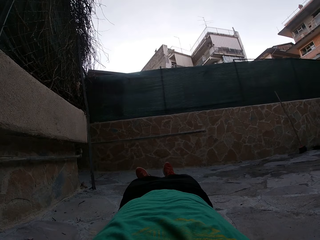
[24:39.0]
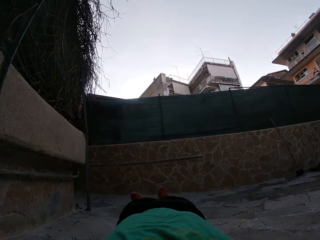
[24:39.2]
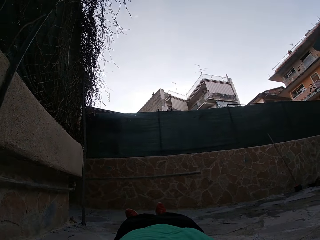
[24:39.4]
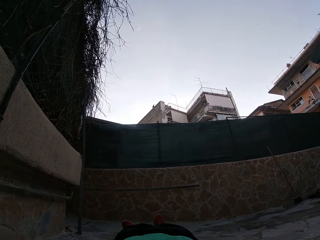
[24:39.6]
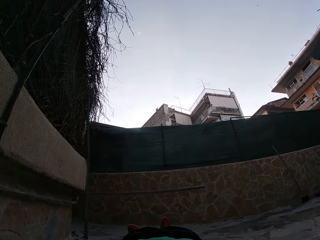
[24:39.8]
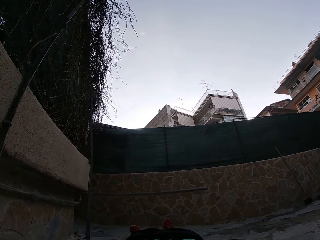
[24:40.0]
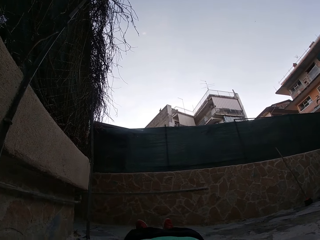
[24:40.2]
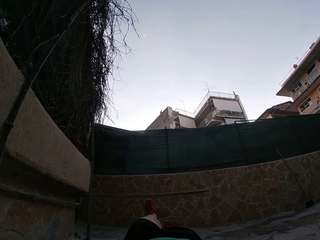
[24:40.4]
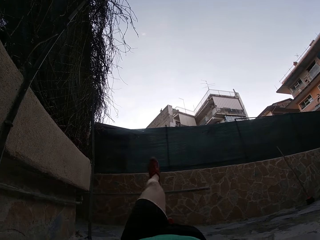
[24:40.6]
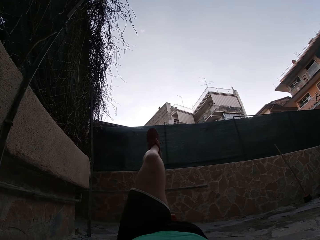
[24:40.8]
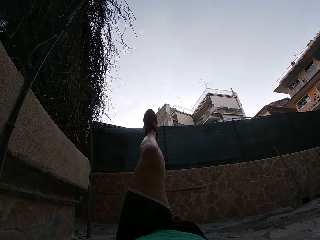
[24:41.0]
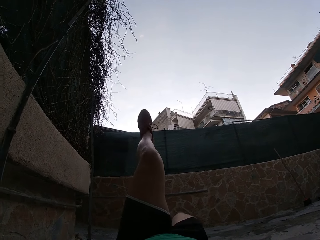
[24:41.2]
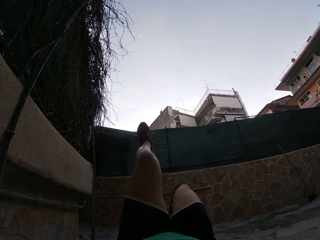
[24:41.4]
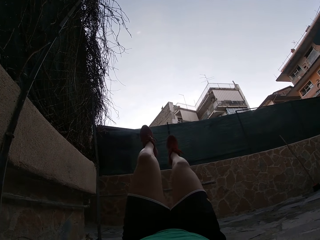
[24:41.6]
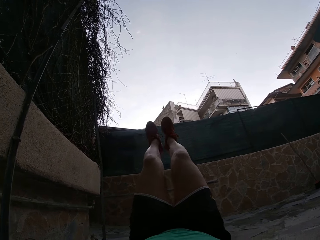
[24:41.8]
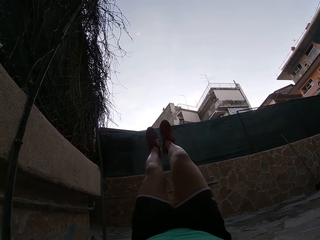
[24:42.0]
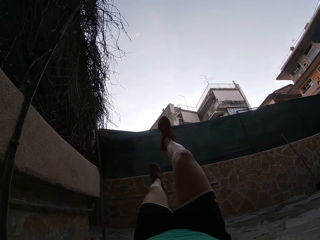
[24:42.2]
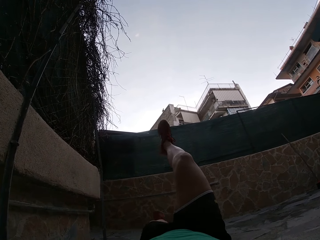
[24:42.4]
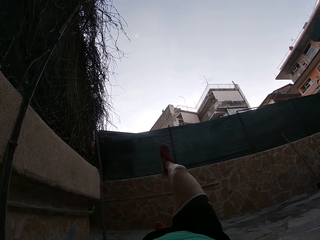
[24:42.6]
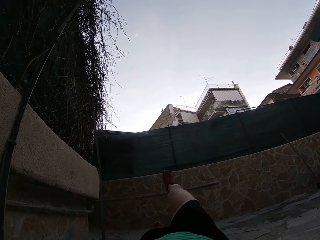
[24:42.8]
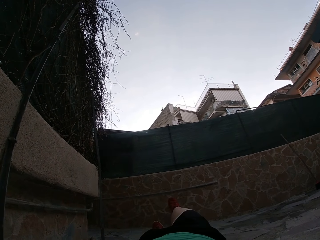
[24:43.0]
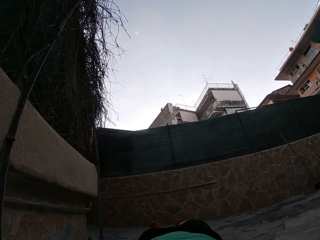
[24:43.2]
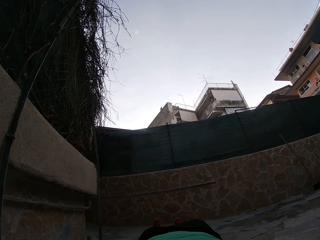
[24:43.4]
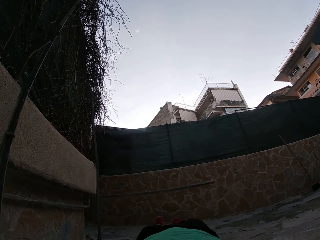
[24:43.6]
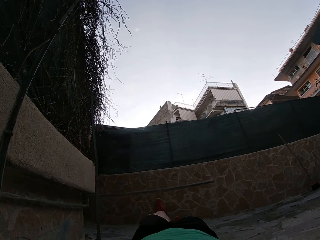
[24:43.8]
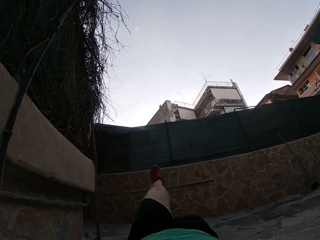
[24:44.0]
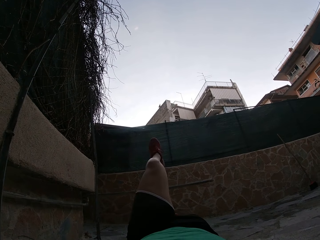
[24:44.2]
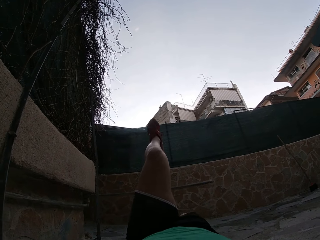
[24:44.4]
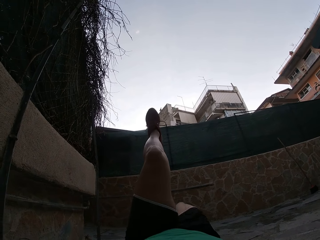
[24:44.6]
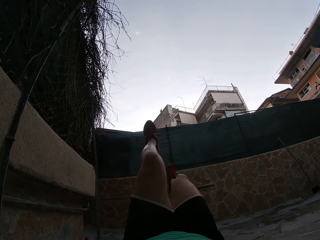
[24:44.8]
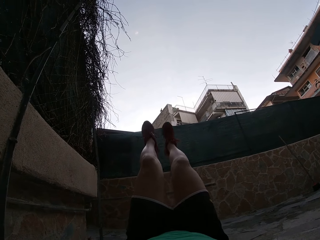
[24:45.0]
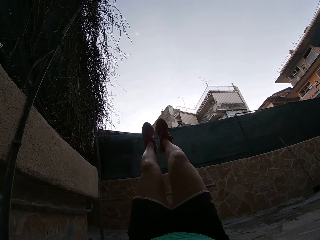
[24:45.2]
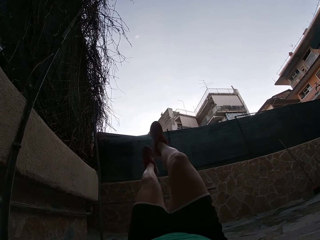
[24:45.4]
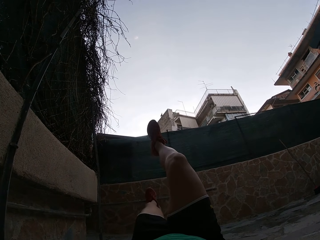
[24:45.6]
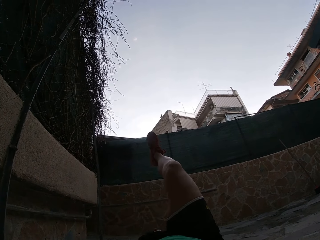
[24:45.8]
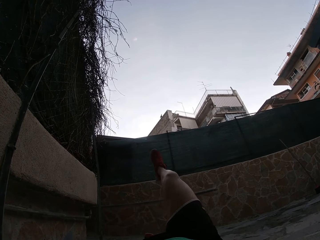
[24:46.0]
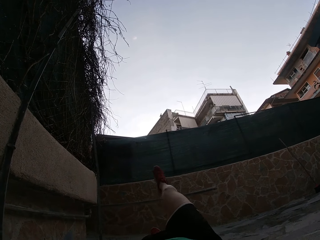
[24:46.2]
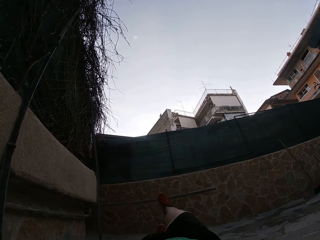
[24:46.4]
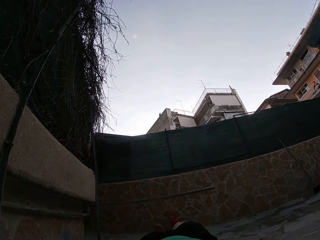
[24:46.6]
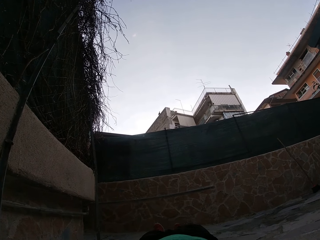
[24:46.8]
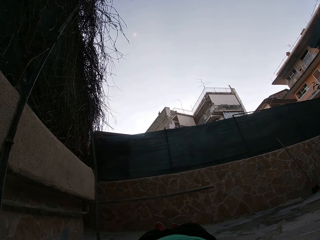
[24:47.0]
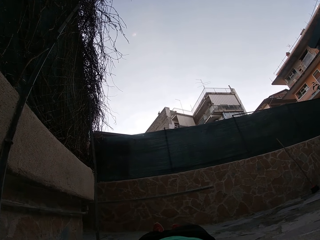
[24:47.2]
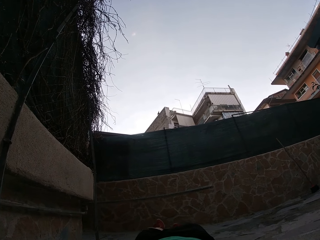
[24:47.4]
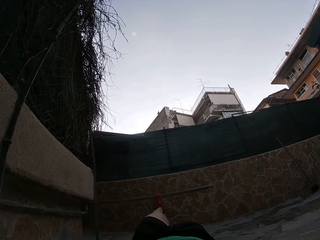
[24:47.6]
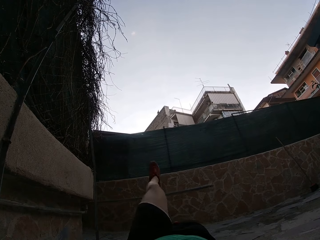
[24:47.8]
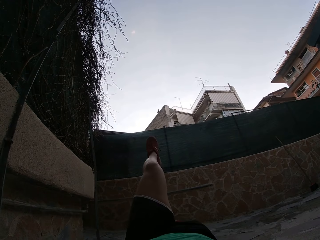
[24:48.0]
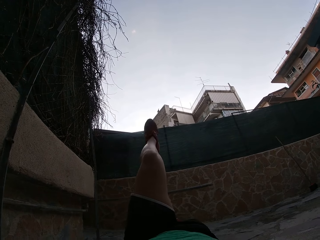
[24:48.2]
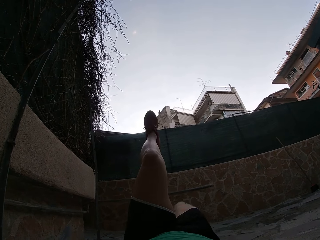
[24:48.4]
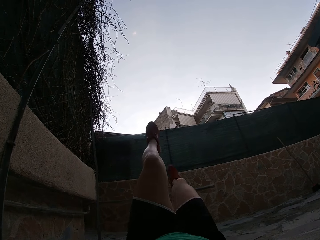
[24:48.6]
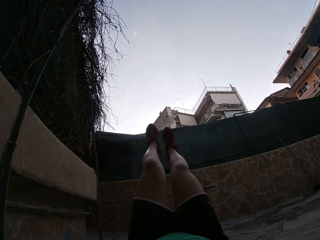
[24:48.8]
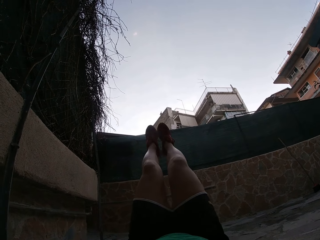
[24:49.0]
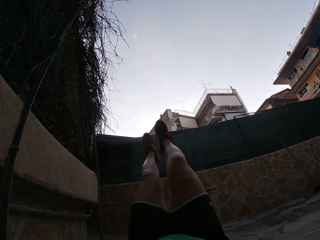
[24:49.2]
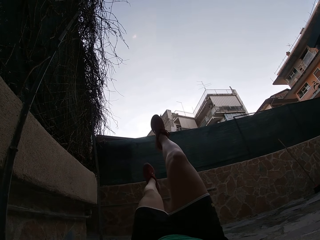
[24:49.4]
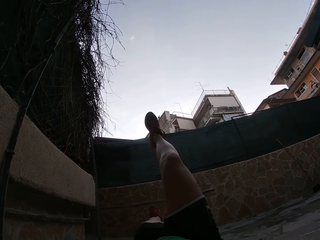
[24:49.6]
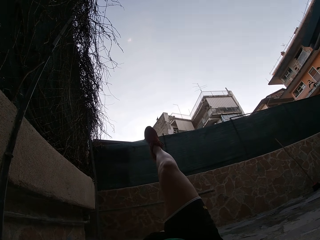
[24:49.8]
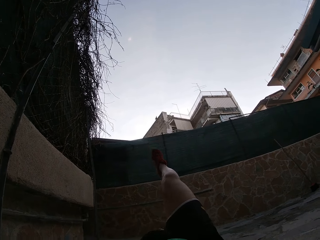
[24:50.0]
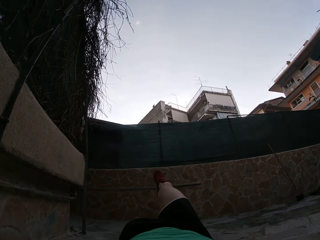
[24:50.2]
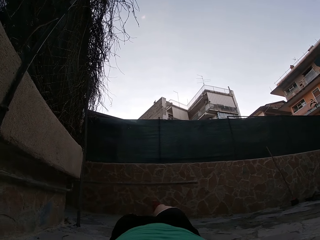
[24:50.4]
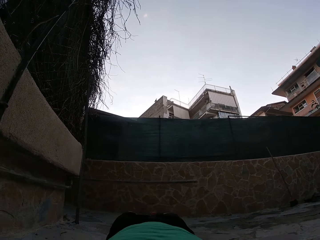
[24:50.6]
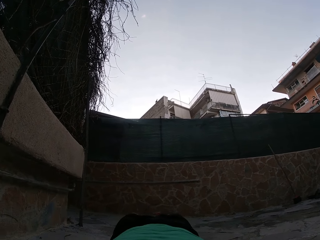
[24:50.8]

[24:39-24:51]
The camera wearer lifts the leg. They lift the leg again. They put the legs down. They lift the leg. They lift the leg again. They put the legs down. They lift the leg. They lift the leg again. They put the legs down.

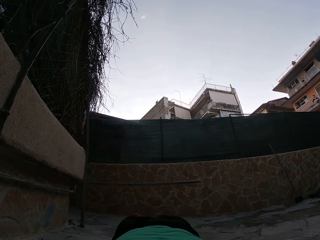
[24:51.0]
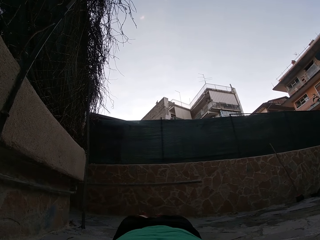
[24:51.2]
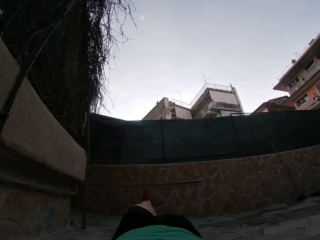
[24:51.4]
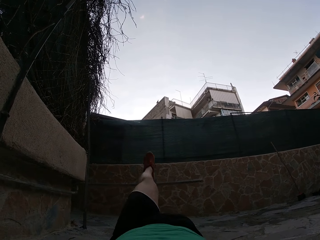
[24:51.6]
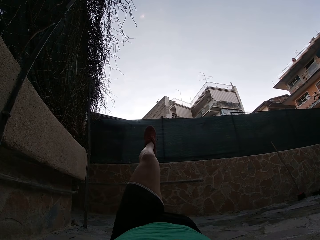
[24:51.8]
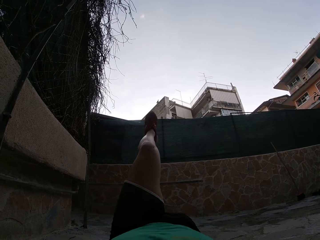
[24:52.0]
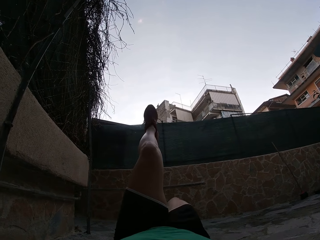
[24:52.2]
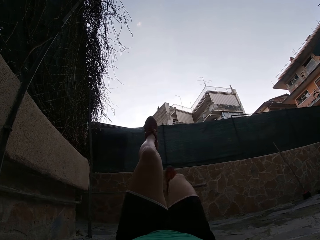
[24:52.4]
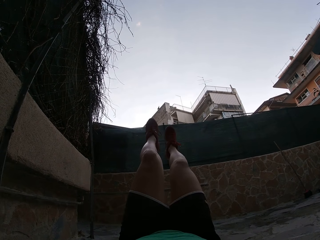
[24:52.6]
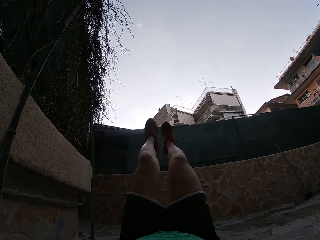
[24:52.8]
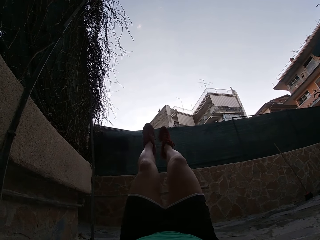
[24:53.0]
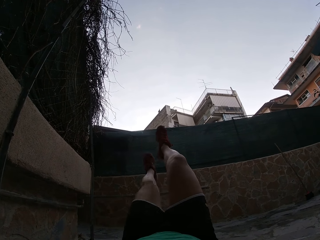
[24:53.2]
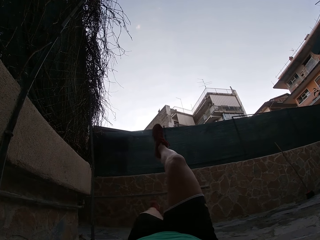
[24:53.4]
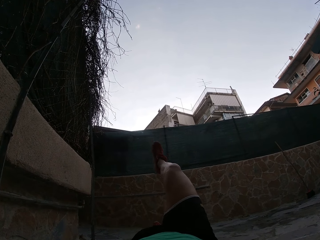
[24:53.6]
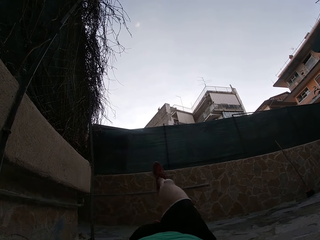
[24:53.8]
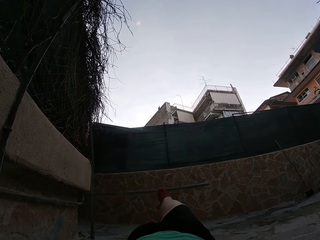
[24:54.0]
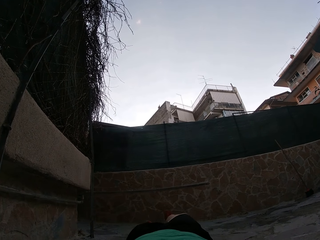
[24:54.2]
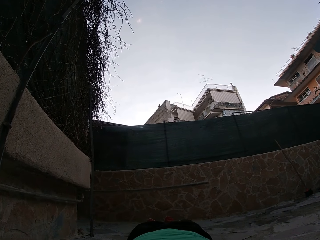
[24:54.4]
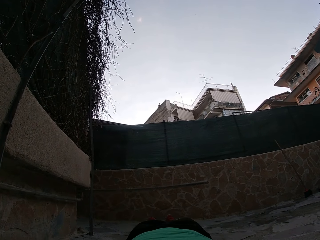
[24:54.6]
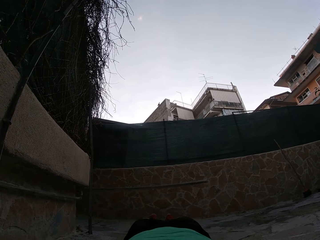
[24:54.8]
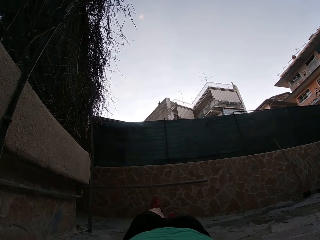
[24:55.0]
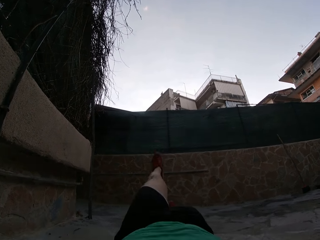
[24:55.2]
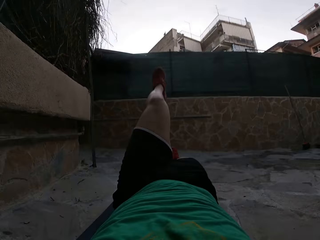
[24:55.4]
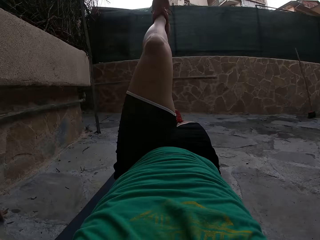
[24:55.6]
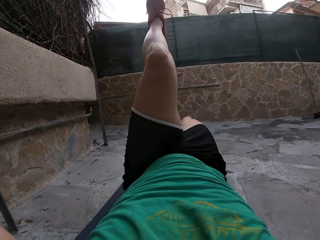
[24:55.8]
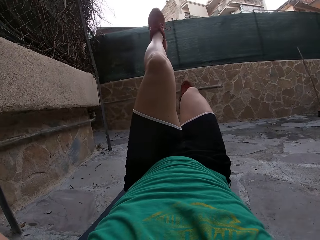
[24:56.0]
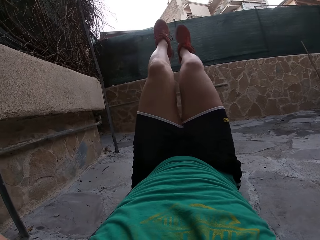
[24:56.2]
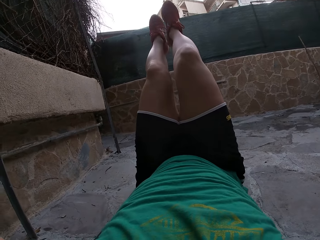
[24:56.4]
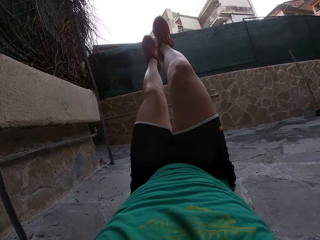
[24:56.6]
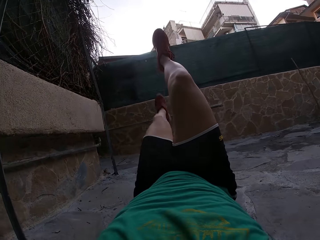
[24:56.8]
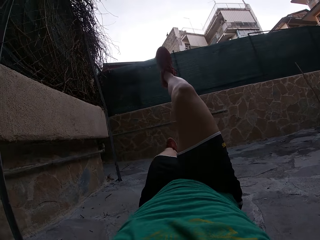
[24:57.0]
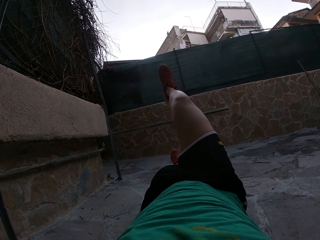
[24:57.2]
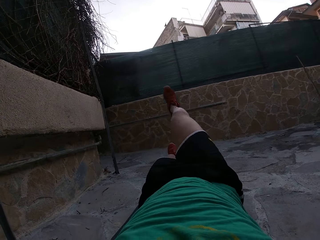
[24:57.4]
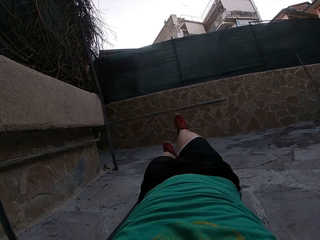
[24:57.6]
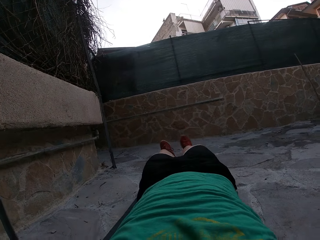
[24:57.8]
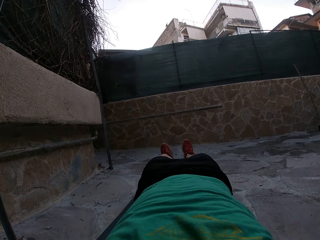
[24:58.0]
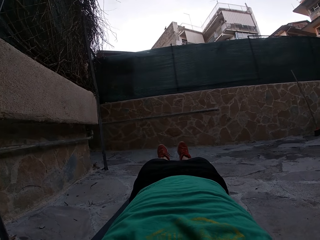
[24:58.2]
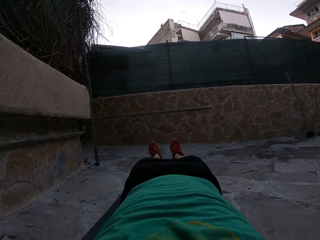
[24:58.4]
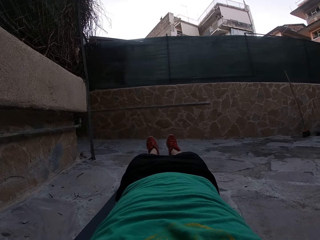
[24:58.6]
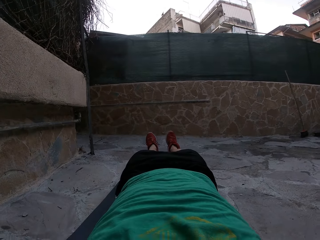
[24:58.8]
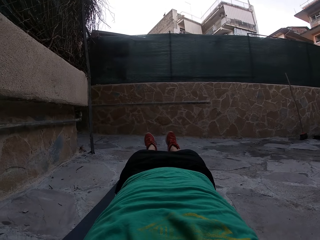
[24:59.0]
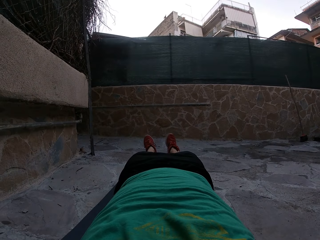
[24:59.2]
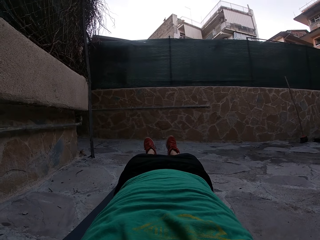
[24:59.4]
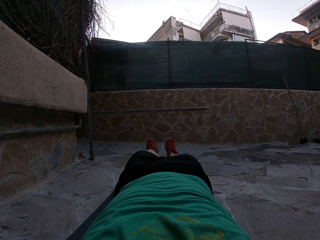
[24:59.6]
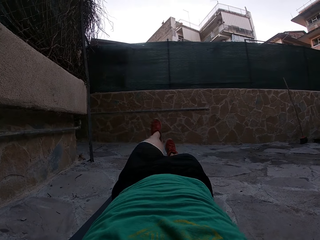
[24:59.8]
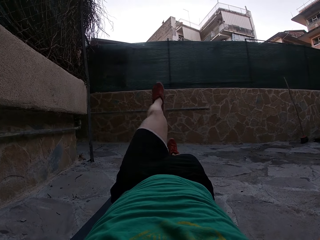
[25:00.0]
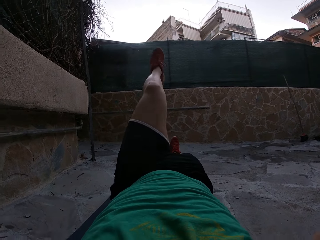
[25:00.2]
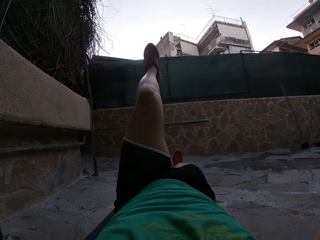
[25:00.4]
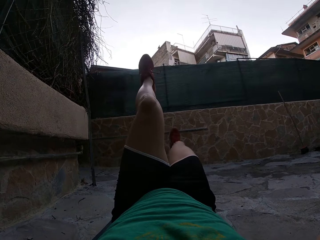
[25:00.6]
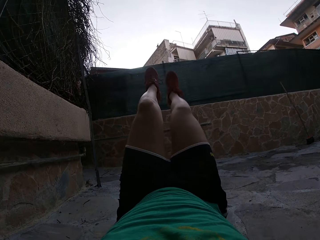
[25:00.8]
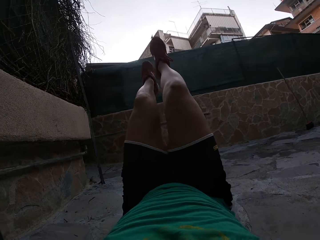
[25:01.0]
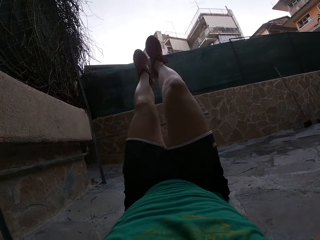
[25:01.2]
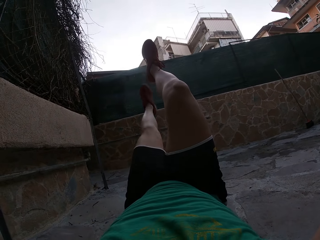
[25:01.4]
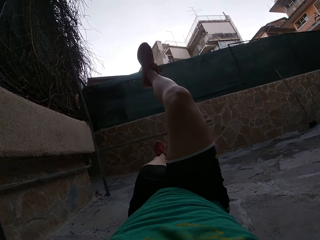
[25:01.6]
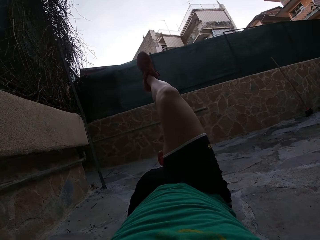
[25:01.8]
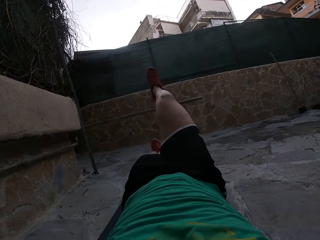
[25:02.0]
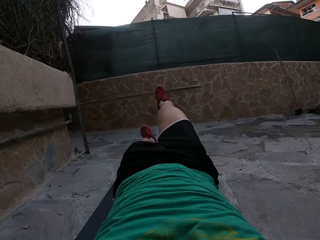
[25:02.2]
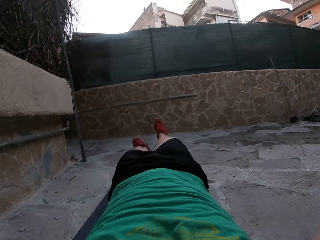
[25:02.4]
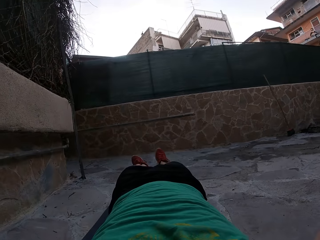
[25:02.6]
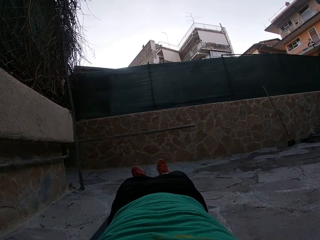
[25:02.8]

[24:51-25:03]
The camera wearer lifts the leg. They lift the leg again. They put the legs down. They lift the leg. They lift the leg again. They put the legs down. They lift the leg. They lift the leg again. They put the legs down.
